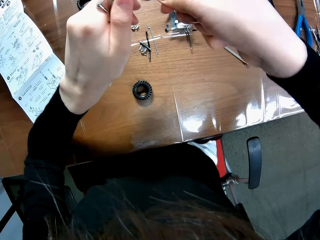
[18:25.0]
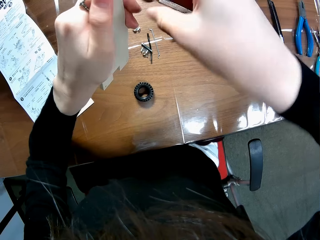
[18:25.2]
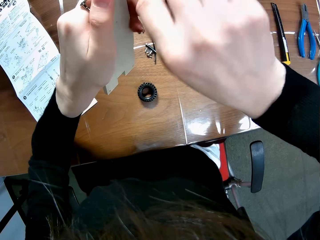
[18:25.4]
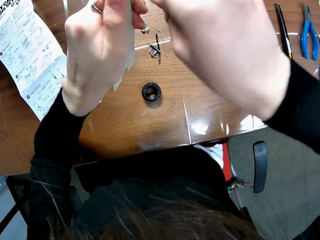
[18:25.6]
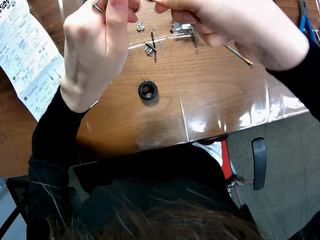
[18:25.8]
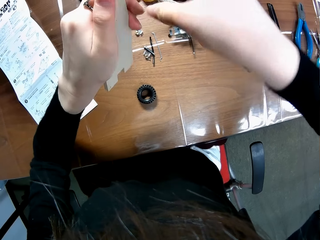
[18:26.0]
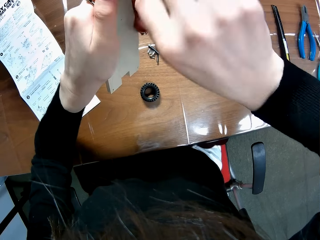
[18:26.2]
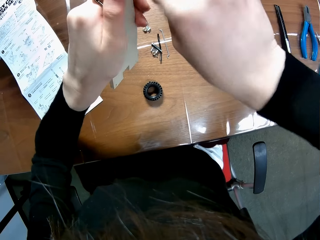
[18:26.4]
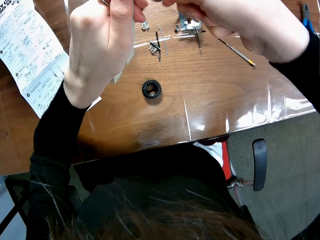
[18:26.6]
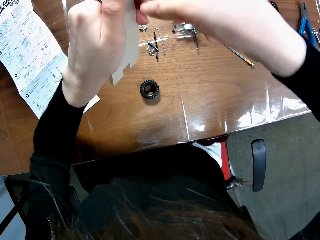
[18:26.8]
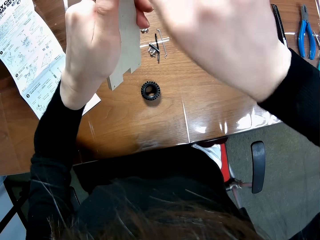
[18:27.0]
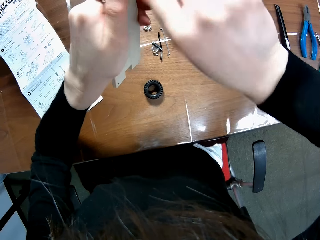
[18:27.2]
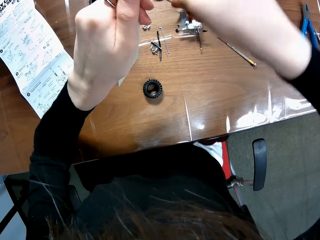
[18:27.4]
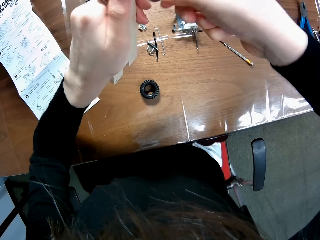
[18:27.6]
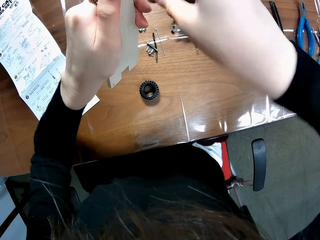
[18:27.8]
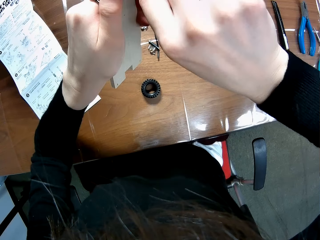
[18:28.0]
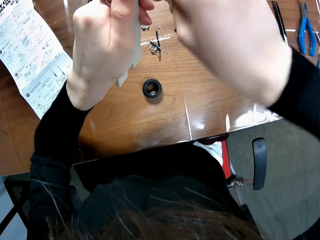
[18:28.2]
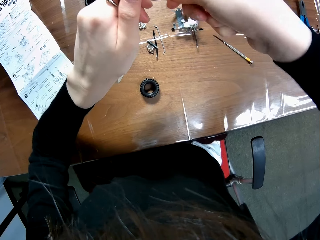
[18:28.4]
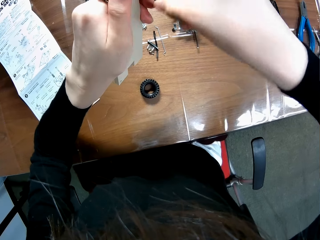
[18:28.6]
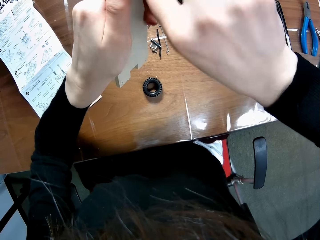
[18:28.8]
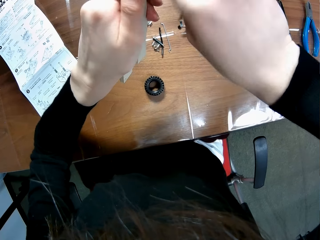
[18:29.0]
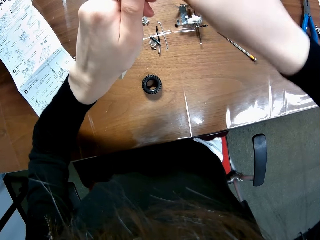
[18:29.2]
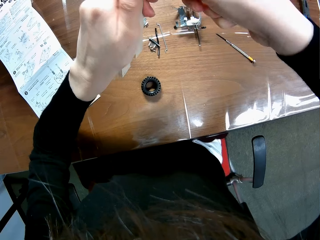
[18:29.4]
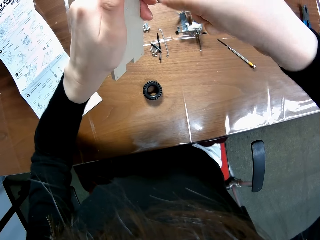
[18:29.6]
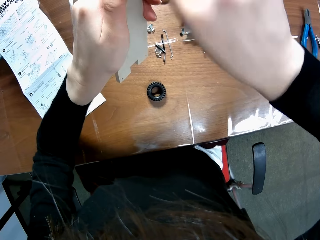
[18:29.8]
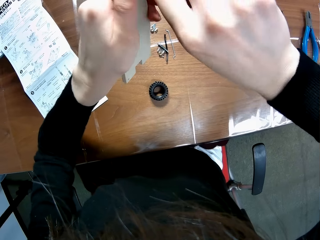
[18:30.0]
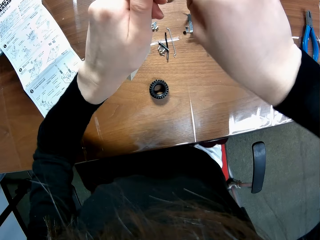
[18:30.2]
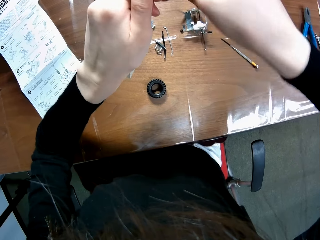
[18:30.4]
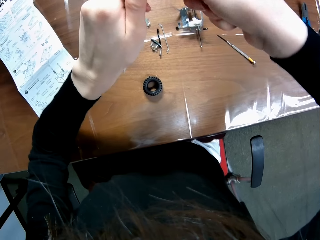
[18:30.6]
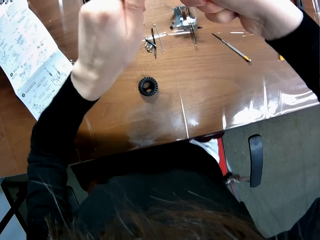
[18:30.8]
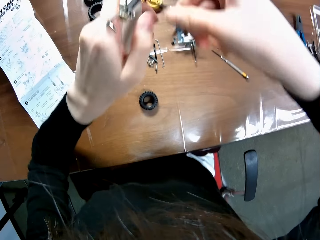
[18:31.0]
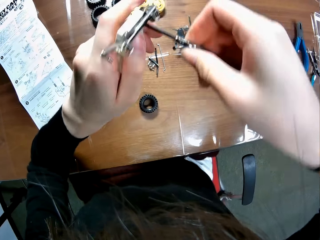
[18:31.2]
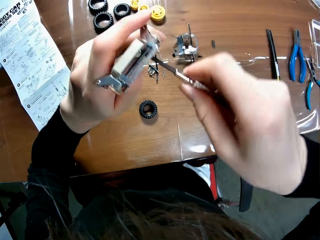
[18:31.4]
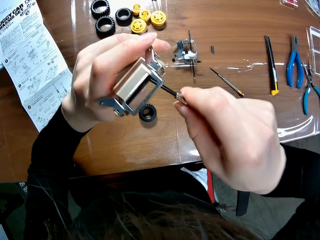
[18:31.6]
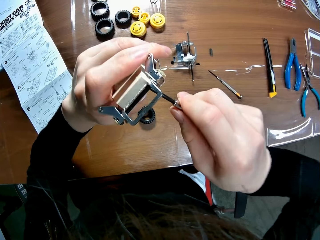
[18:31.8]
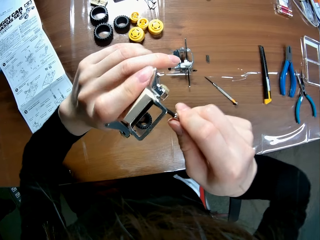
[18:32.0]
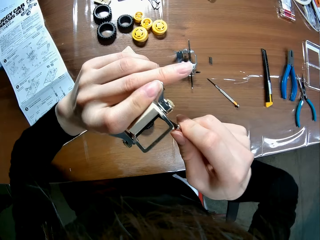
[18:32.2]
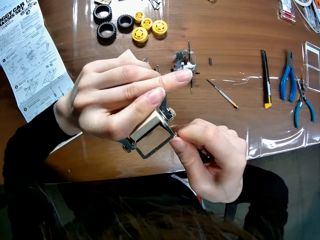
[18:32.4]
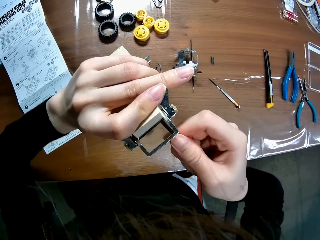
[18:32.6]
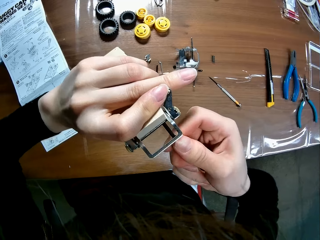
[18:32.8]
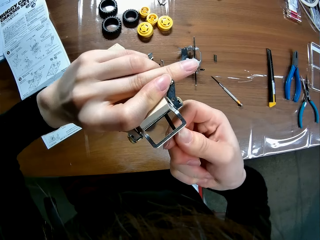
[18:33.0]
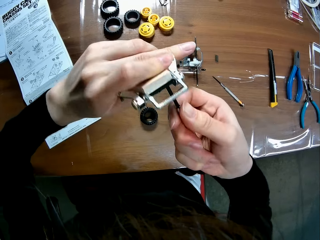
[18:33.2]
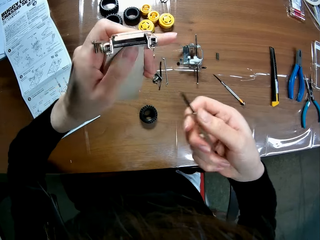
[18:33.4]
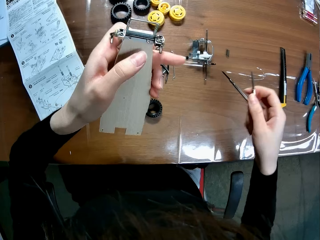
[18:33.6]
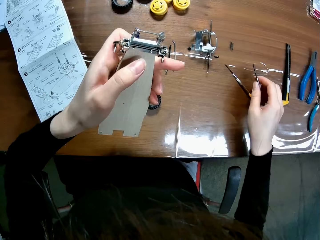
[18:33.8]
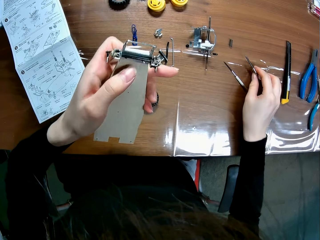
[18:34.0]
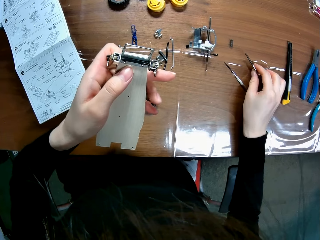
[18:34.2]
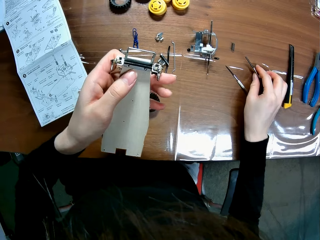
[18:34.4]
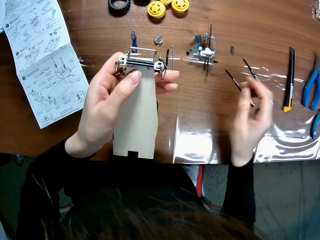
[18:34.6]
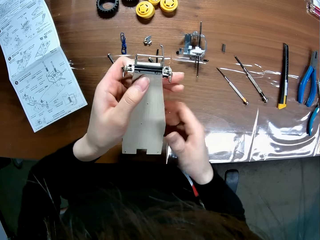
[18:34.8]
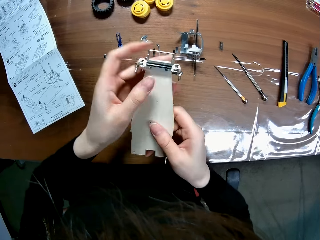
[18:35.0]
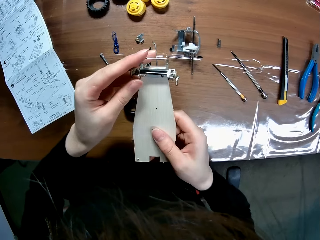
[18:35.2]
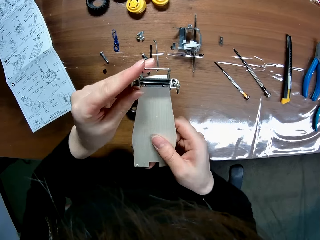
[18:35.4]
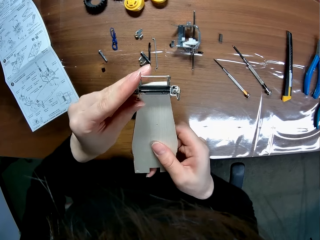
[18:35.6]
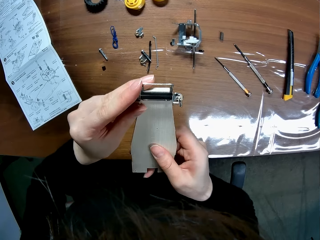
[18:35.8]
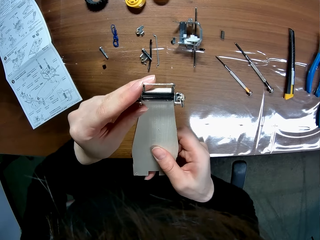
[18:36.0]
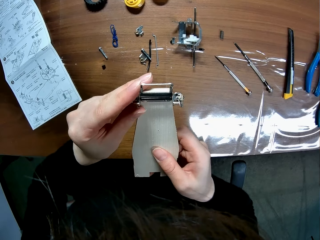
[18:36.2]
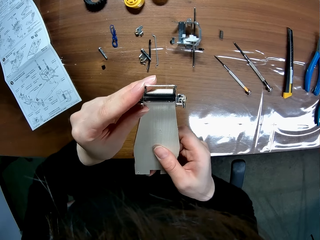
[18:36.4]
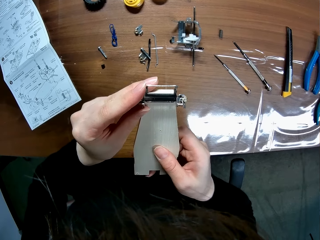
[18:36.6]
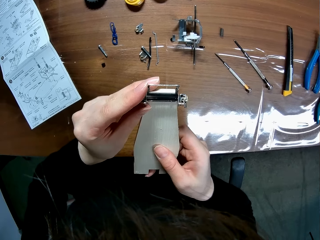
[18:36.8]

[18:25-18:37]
The camera wearer moves the remote controlled car chassis plate towards her. They stare at the wheel set. They remove the screwdriver from the wooden mechanical model. They screw the wheel set onto the remote controlled car chassis plate. They move her hand towards the table. They drop the screwdriver on the table with his right hand. They move her hand towards the remote controlled car chassis plate. They adjust the wooden mechanical model with his hands. They hold the remote controlled car chassis plate. They hold the wheel set with her hand. They press the wheel set onto the remote controlled car chassis plate.

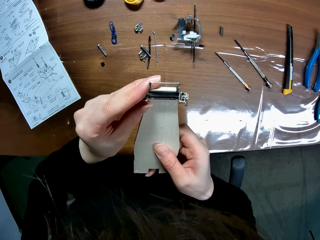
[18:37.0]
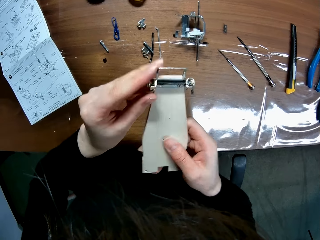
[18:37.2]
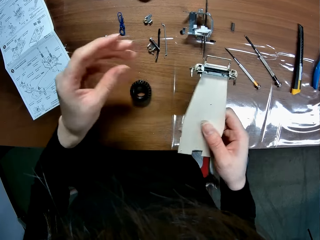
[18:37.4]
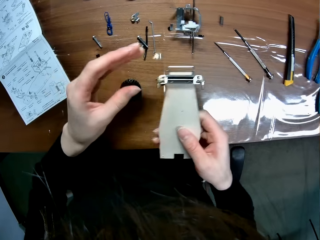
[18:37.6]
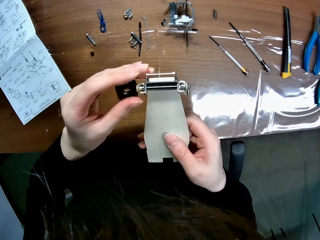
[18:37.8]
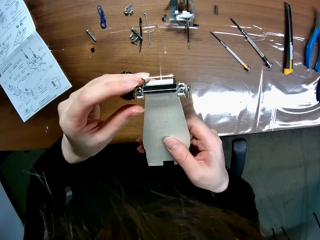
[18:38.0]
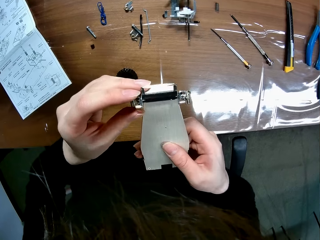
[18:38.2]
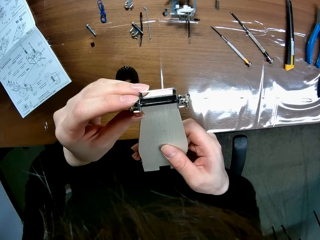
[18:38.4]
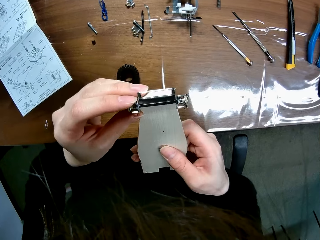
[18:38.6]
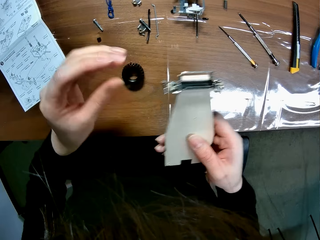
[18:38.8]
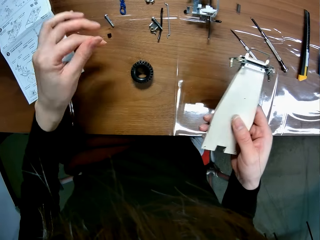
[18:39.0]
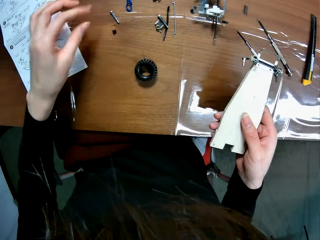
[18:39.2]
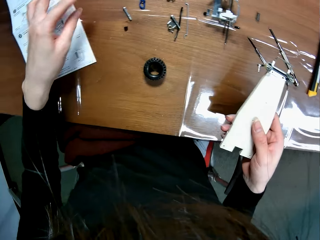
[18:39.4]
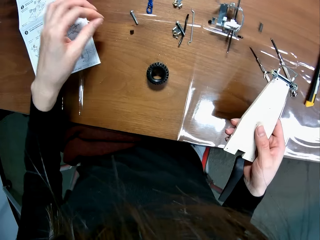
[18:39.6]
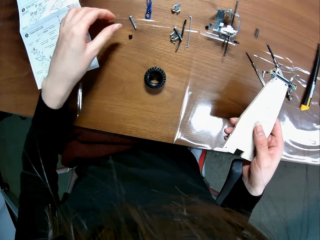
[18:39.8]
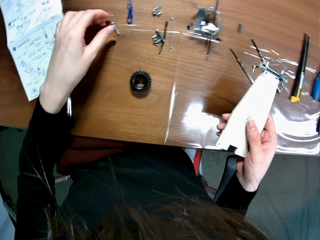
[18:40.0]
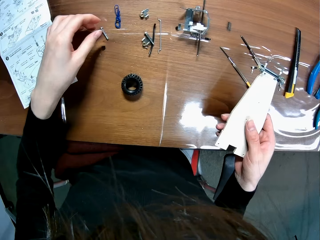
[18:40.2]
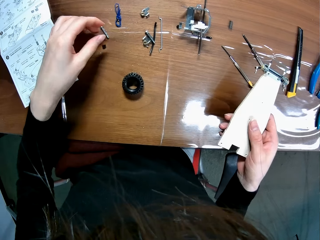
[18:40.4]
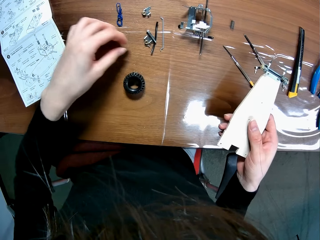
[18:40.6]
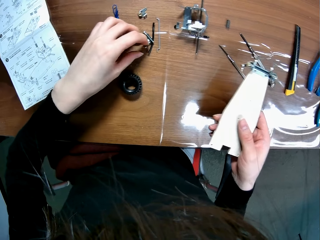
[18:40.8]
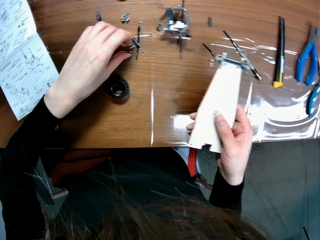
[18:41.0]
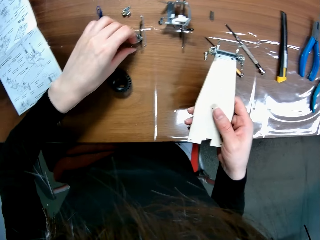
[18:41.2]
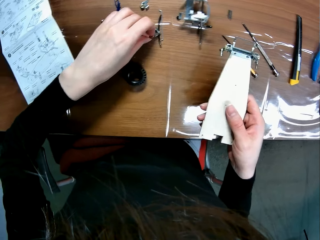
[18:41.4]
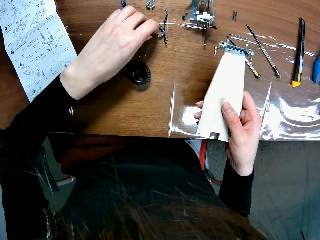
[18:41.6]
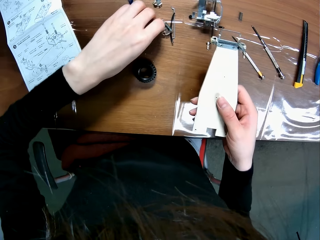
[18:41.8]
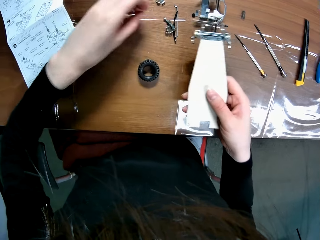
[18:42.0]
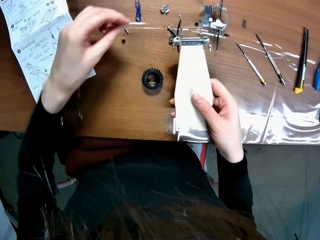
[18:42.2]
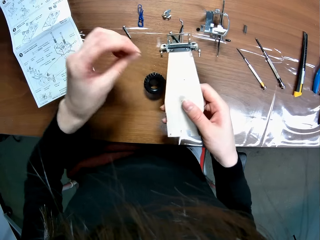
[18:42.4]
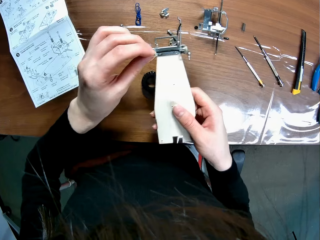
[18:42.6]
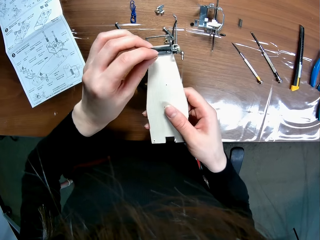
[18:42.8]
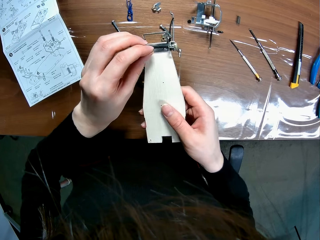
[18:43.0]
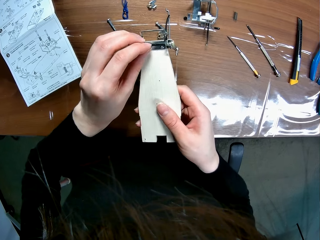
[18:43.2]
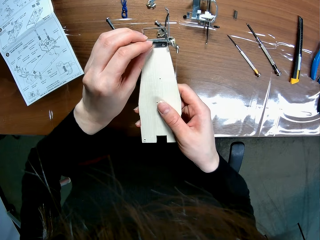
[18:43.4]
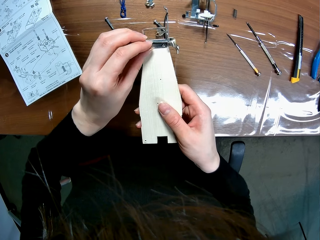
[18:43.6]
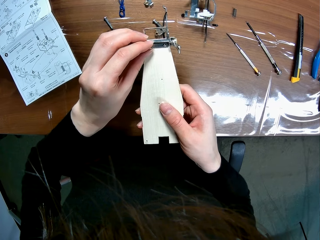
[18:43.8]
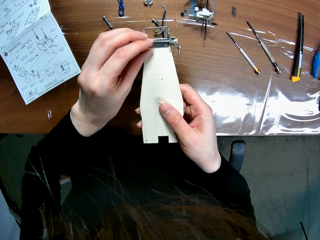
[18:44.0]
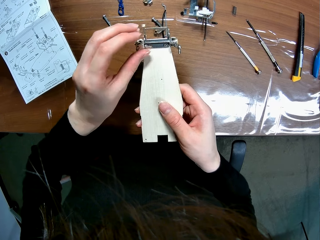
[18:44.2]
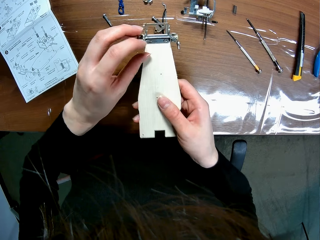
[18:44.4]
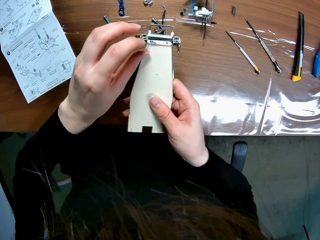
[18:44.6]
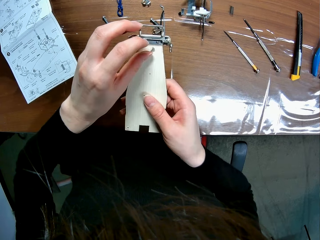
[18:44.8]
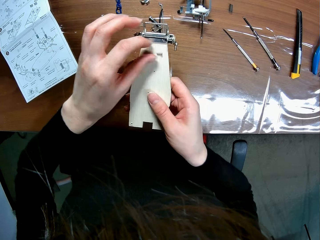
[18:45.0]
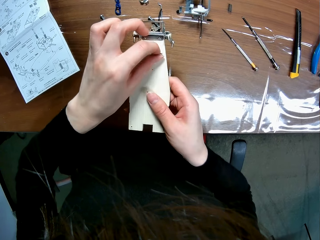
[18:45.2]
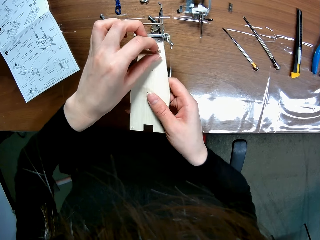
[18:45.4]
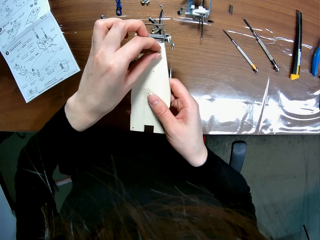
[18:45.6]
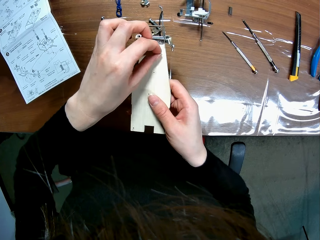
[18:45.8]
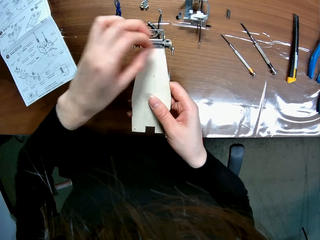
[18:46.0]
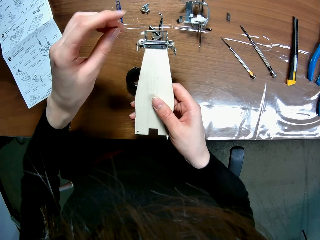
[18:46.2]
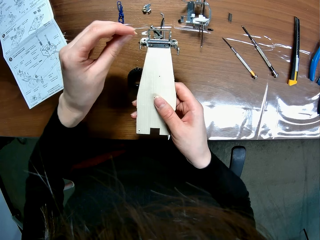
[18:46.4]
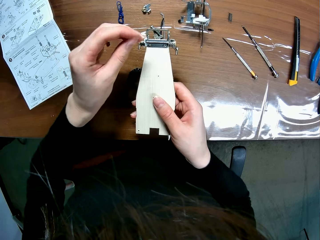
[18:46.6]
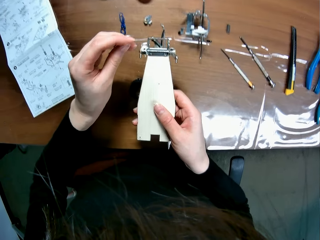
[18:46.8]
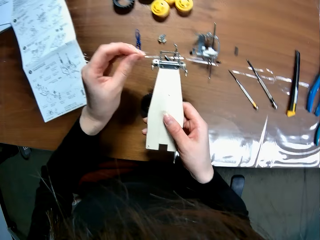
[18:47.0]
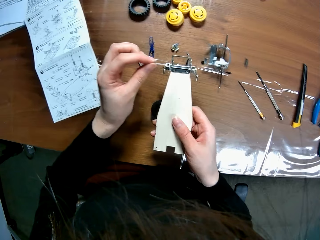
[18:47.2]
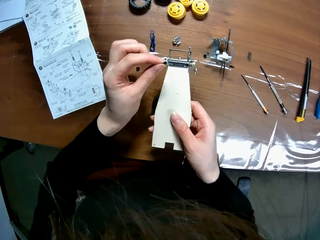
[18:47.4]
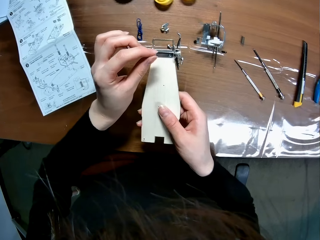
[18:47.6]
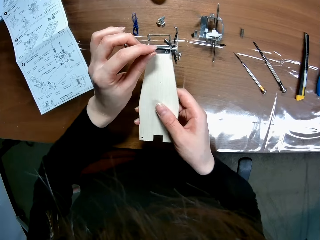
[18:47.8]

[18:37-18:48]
The camera wearer lets go of the wheel set. They hold the wheel set with her hand. They stare at the wheel set. They move her hand towards the table. They pick a screw from the table with his left hand. They move the screw towards the controlled car chassis plate. They place the screw by the screw hole of the sheet of the wooden mechanical model with his left hand. They pick the screw on the sheet of the wooden mechanical model with his left hand.
